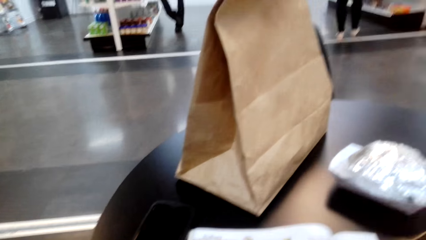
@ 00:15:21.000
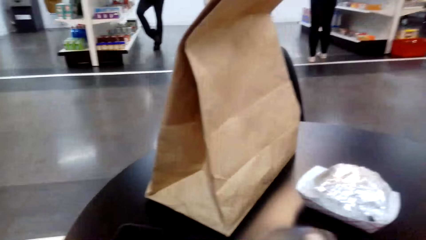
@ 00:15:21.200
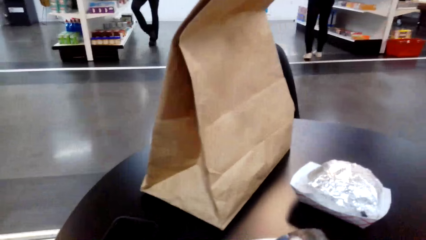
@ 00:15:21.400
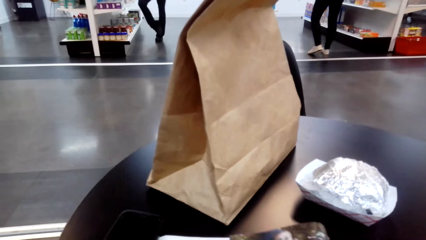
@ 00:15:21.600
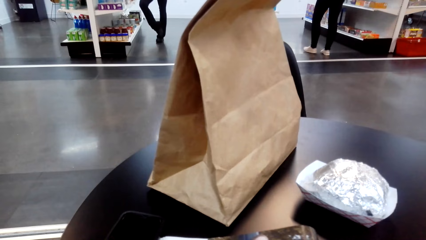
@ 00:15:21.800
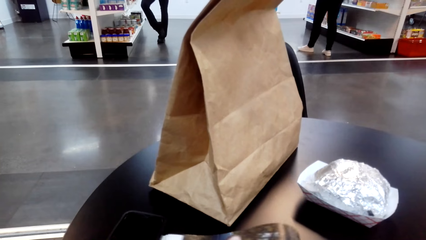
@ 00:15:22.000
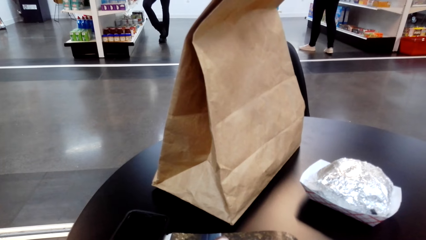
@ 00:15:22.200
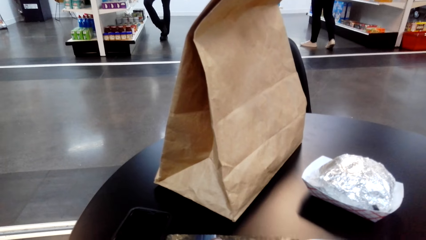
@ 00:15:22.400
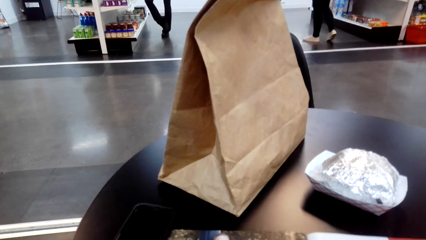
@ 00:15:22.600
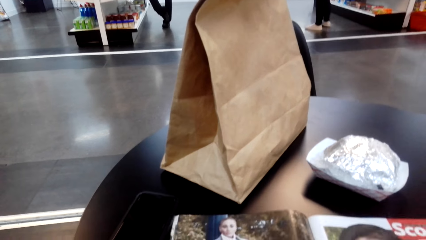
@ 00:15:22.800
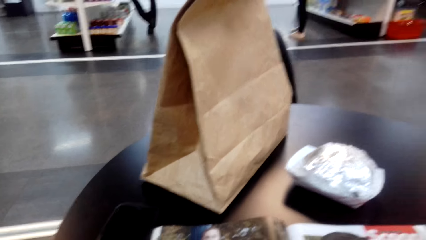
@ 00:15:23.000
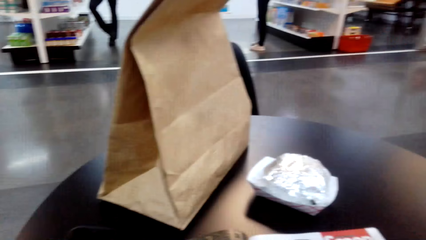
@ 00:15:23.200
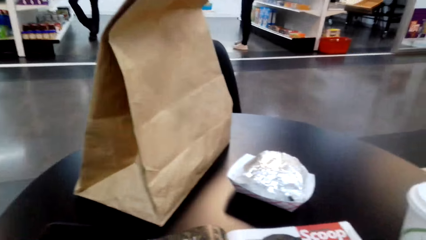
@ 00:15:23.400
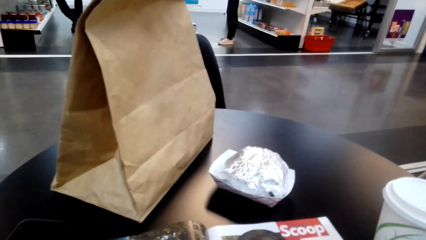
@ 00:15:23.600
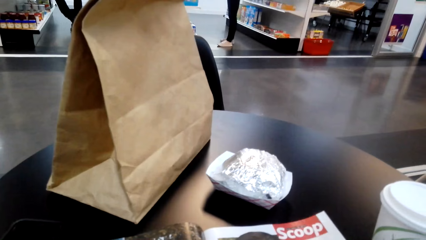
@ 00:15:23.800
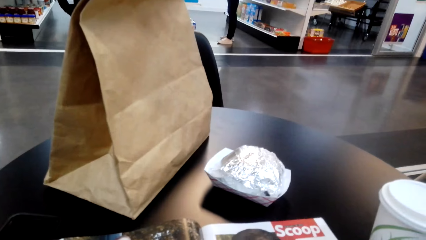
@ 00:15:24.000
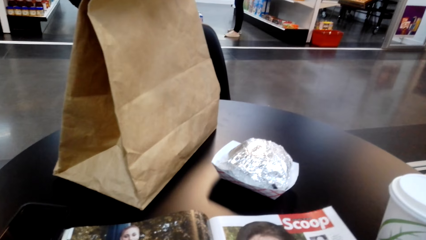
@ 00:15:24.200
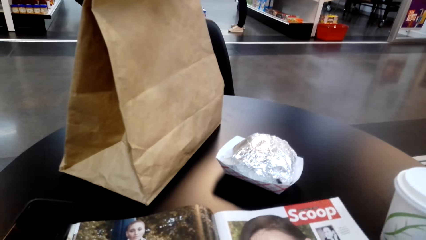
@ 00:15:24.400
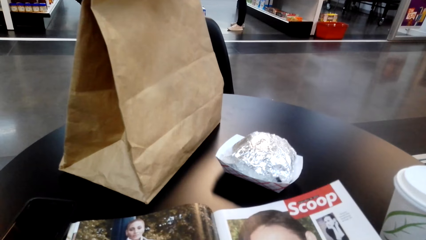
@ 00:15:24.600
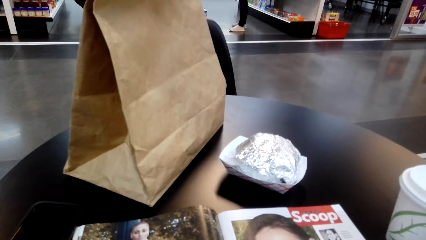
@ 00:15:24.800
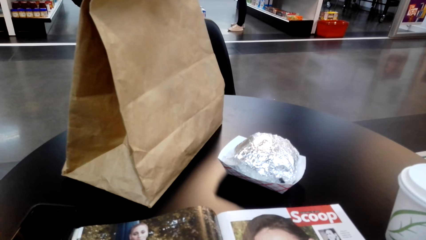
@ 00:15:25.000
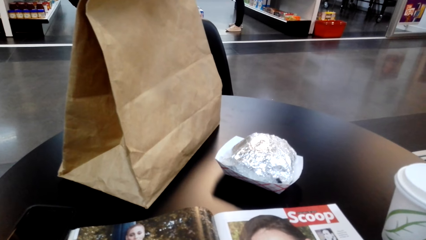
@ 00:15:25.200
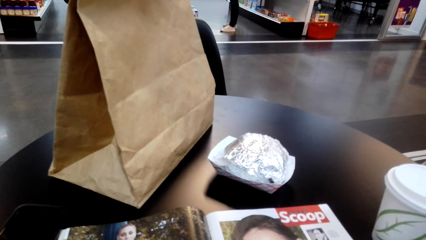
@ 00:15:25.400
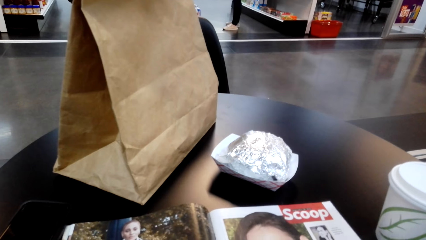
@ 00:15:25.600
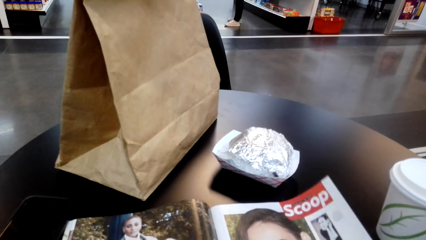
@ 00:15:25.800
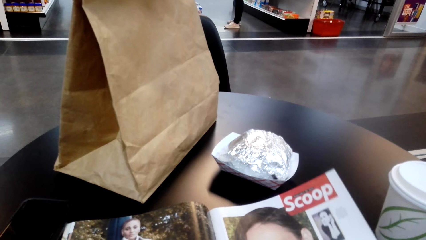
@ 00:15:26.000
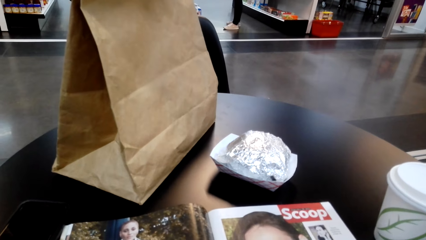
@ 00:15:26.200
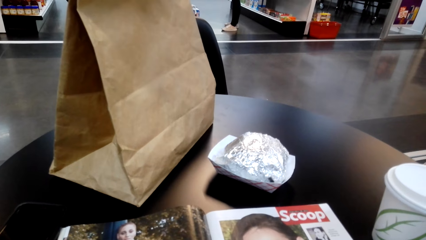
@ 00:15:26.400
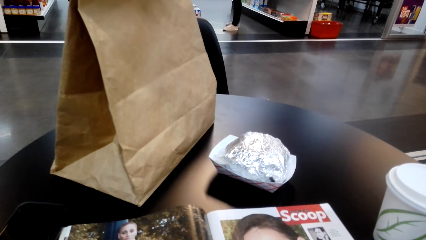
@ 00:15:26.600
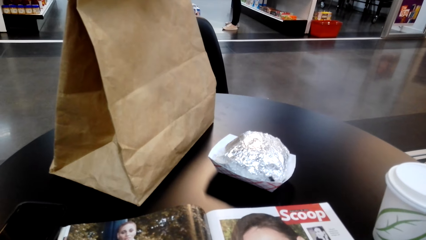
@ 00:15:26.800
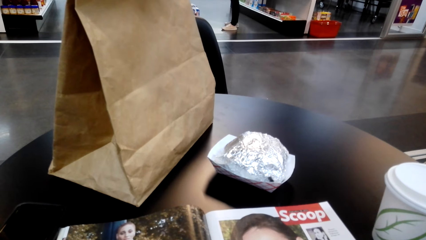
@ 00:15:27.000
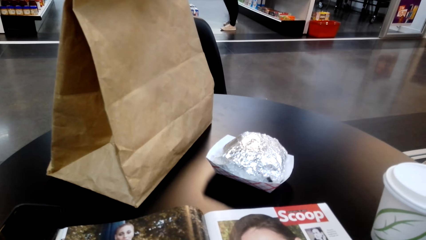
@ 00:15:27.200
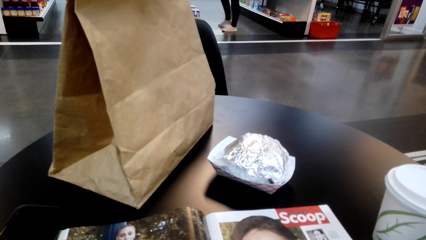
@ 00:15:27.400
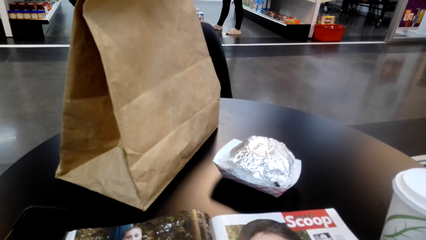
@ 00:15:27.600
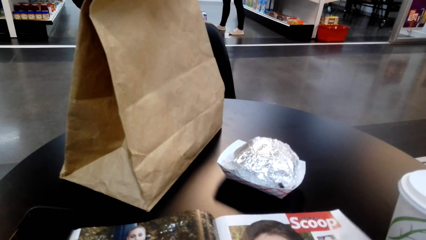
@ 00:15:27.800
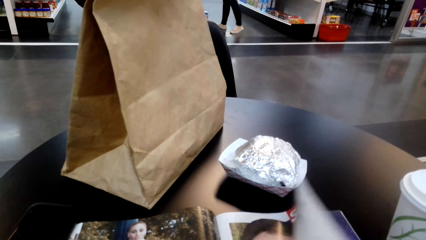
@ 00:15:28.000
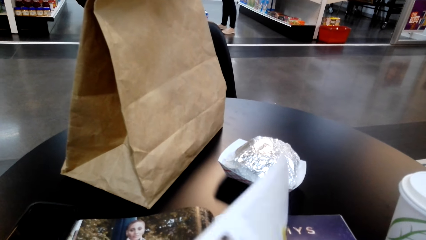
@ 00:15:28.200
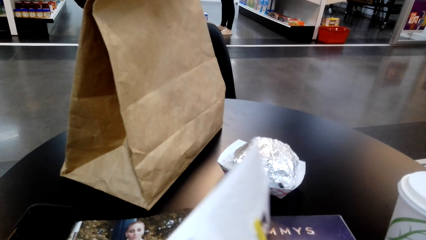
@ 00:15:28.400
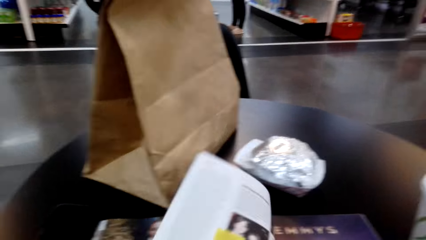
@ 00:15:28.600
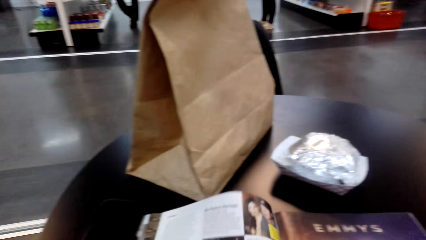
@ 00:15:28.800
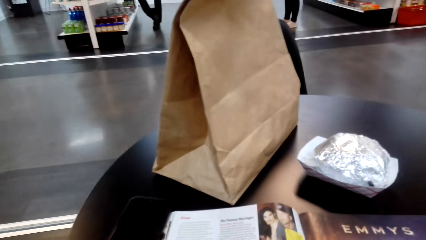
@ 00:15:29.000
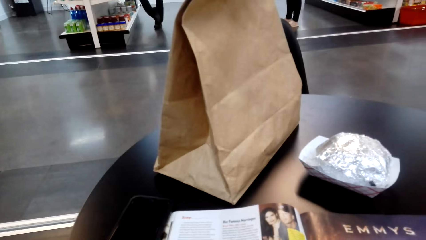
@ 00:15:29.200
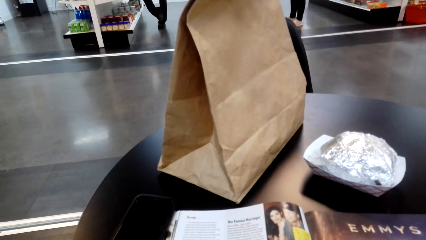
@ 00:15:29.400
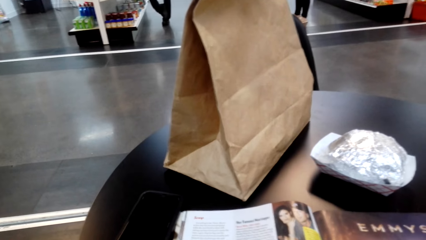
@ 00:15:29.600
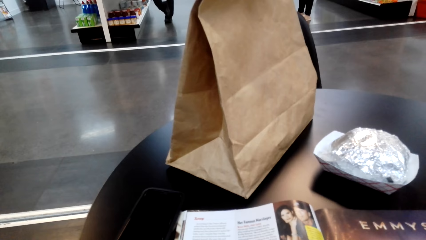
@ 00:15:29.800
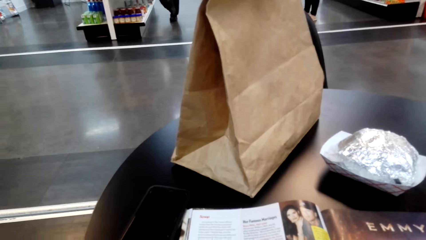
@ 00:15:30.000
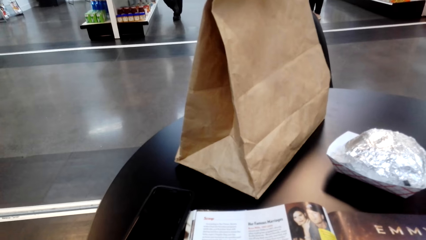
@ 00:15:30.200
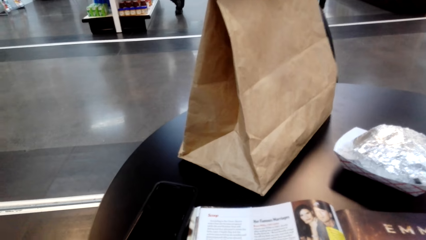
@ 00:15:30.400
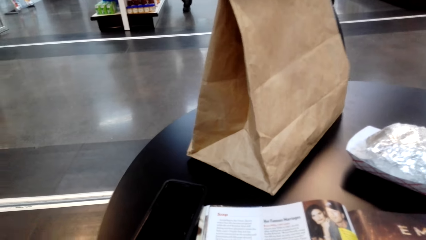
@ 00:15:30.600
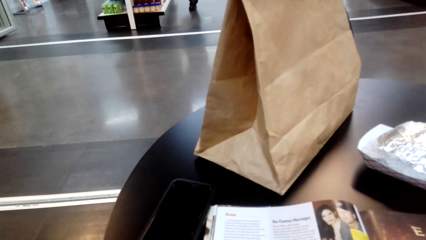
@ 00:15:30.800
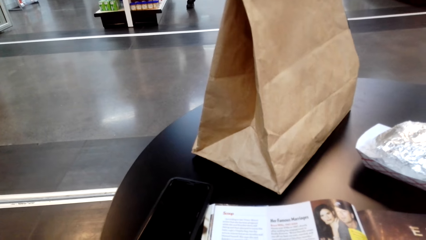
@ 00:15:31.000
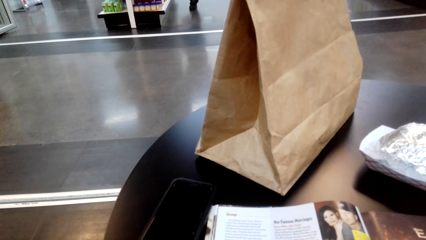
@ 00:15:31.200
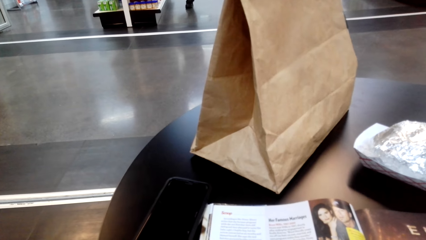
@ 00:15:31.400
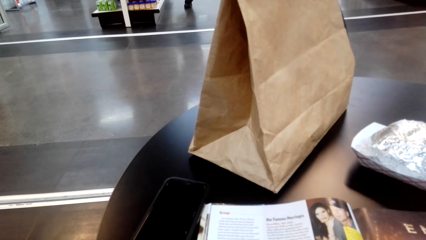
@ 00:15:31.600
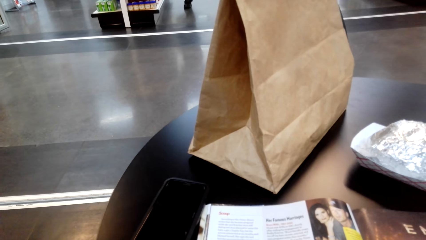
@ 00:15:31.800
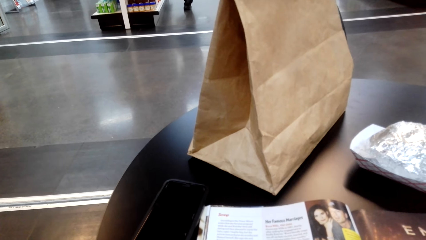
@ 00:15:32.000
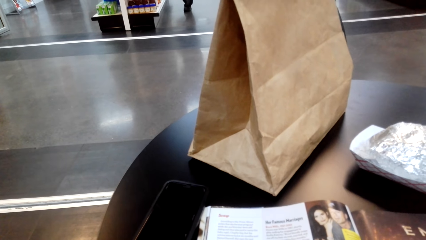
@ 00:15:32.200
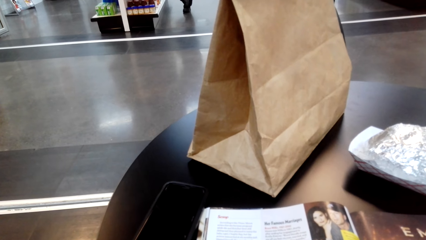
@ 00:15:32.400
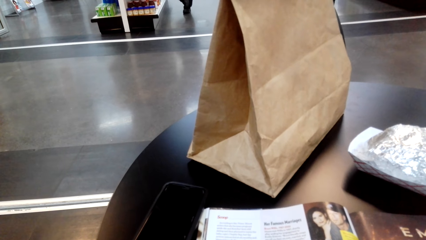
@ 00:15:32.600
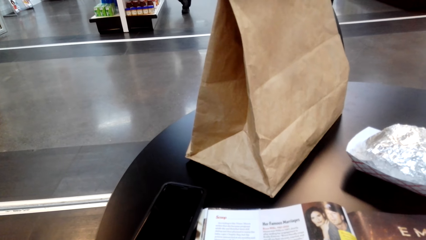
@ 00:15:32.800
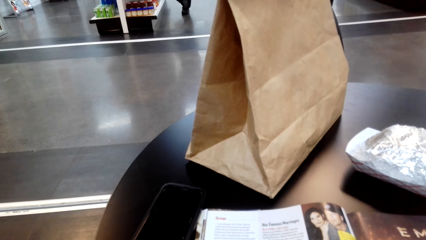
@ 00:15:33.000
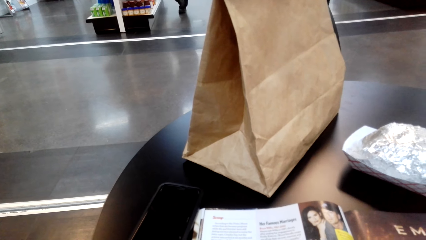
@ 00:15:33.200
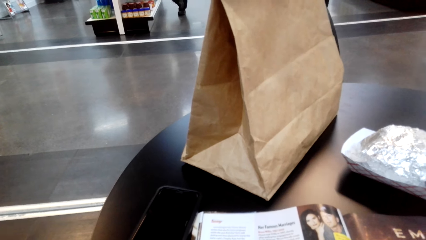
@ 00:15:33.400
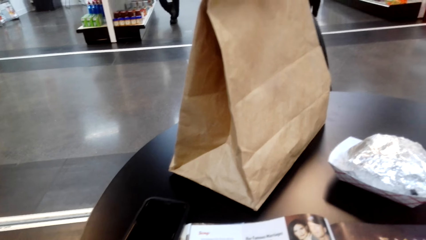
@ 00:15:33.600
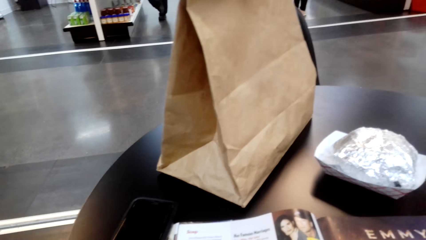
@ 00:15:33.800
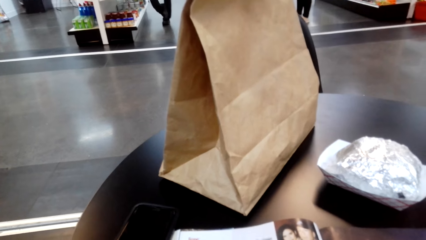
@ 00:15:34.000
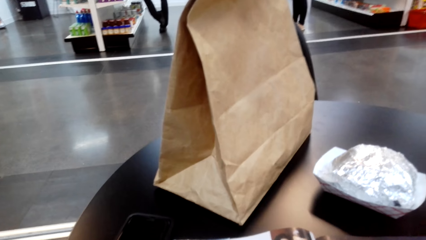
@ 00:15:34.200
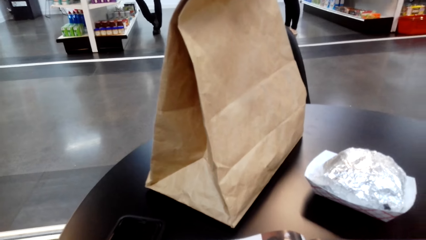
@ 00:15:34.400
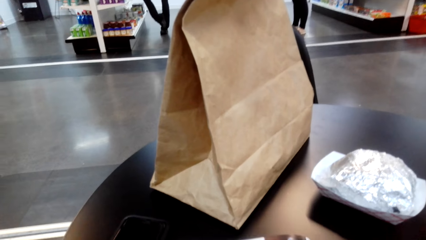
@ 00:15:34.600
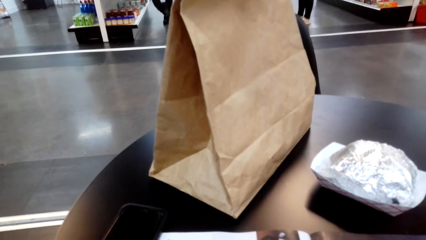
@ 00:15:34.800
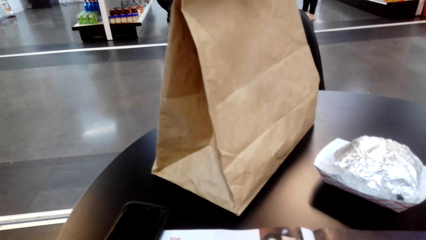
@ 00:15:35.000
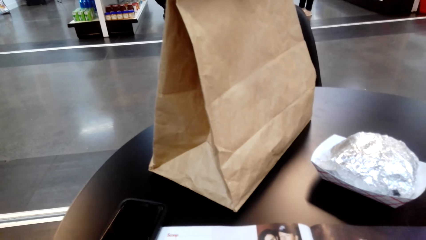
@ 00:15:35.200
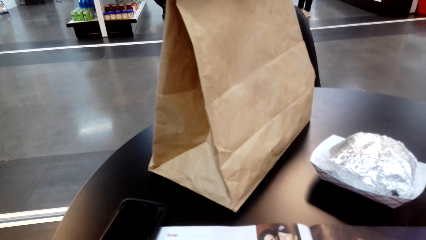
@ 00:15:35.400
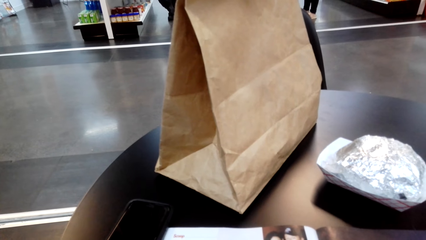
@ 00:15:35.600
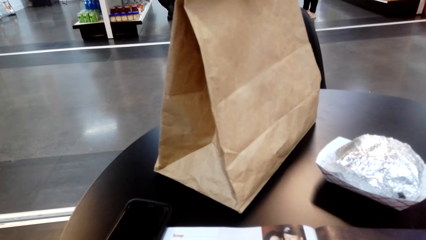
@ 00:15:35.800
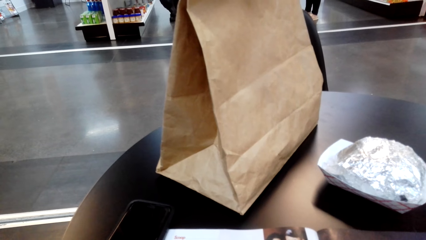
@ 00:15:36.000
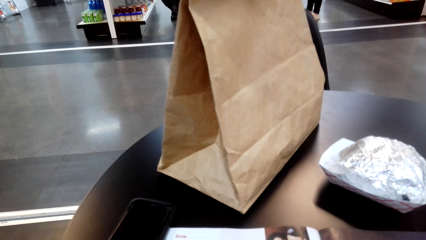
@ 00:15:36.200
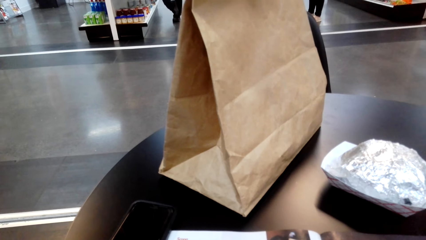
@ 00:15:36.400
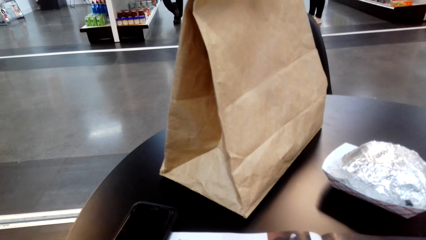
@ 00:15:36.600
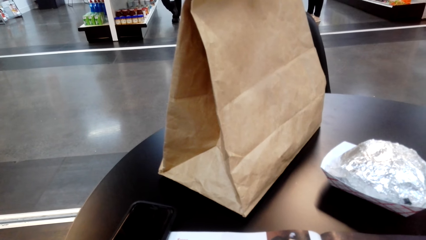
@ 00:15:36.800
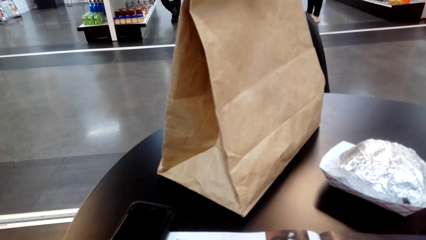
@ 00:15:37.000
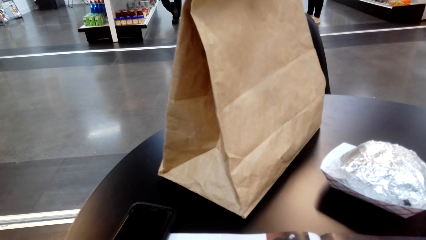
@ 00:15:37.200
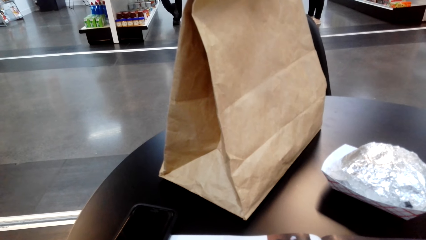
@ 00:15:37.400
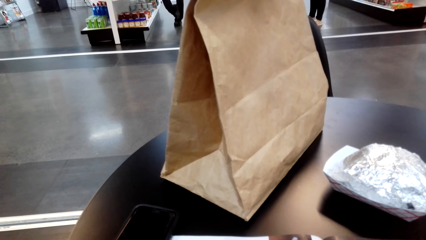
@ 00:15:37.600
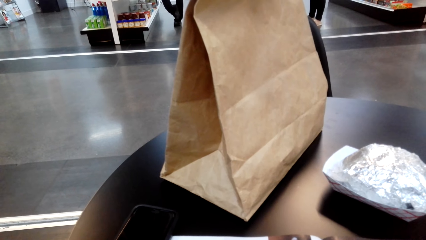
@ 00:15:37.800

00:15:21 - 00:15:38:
The camera wearer turns a page of a magazine. They read the magazine. They turn a page of the magazine. They read the magazine.
